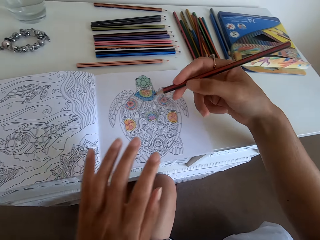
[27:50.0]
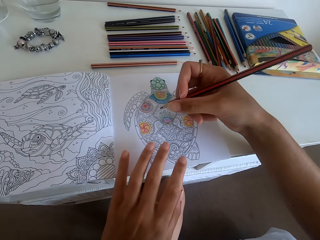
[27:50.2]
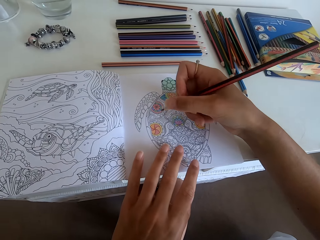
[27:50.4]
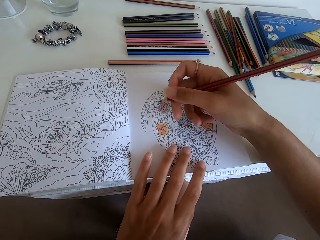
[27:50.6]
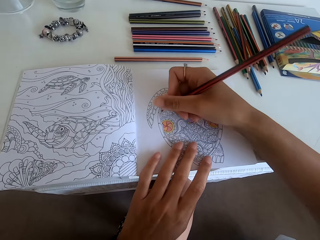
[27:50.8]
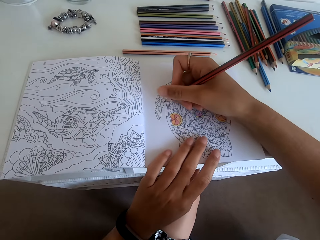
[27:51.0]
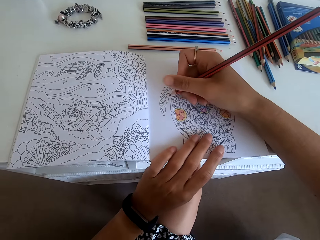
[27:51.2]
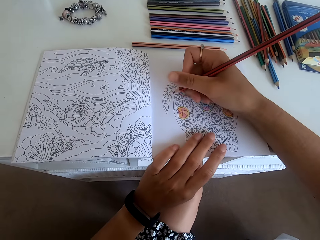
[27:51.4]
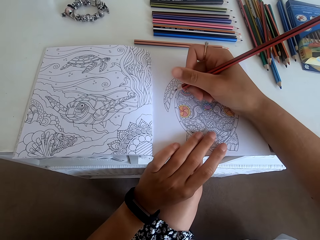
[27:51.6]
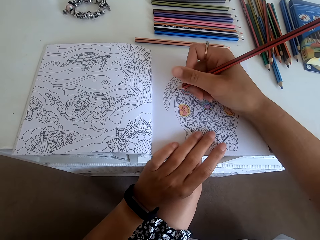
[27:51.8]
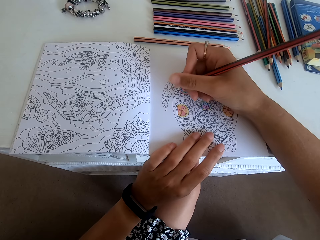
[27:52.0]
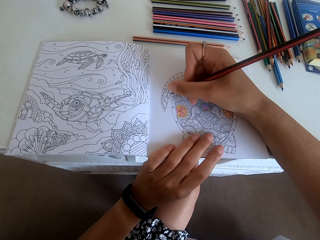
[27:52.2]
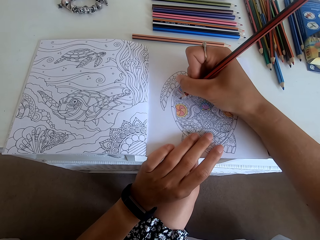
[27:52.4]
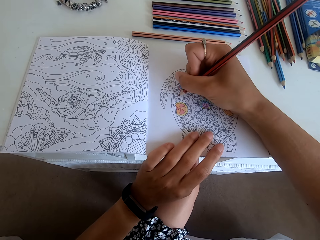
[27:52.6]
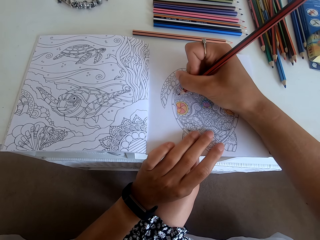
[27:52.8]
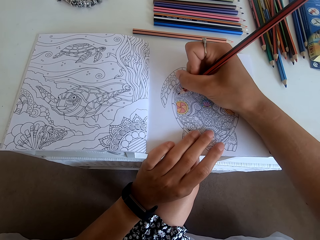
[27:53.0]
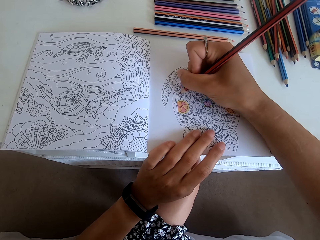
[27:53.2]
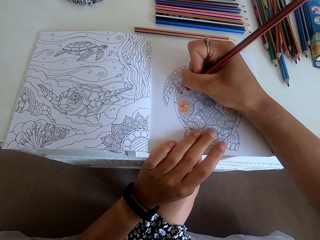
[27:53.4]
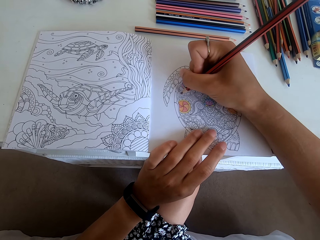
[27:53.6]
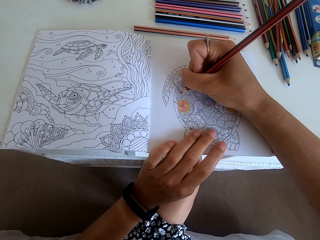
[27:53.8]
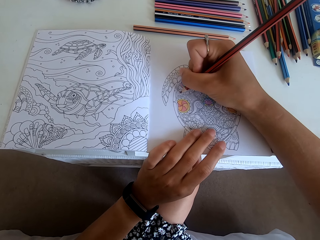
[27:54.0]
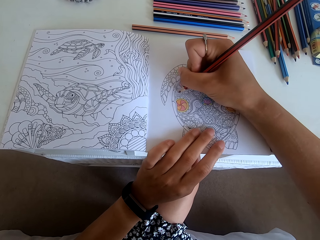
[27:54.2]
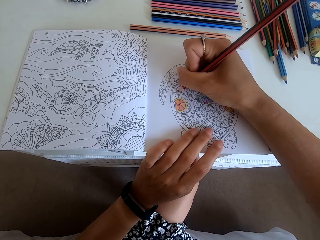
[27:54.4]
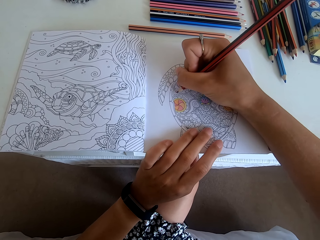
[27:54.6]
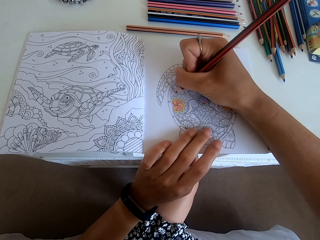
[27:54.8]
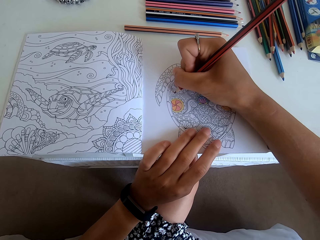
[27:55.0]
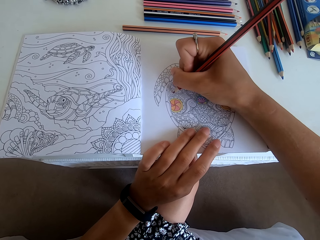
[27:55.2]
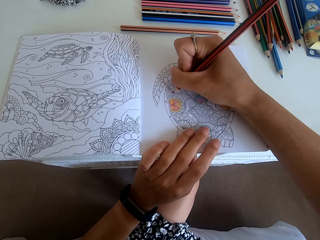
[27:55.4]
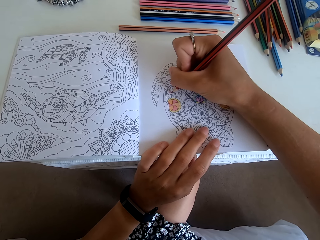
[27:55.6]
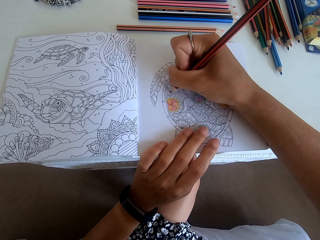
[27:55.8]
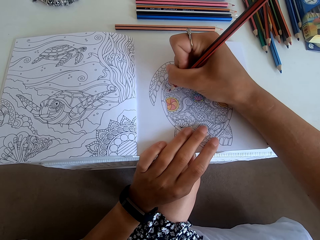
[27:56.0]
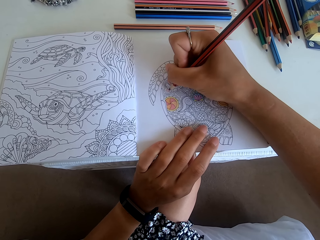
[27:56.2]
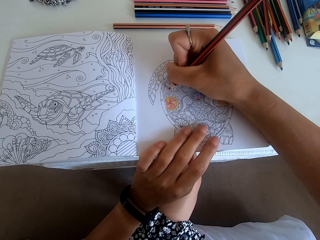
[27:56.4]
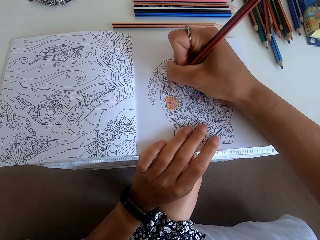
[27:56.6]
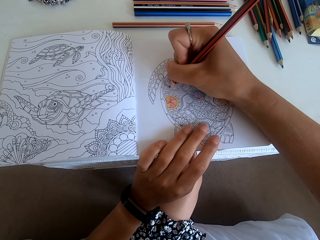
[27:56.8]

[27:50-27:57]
The camera wearer colors the turtle art.

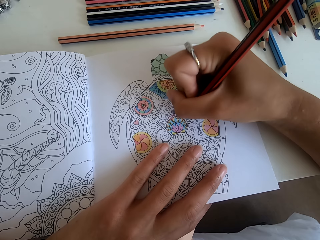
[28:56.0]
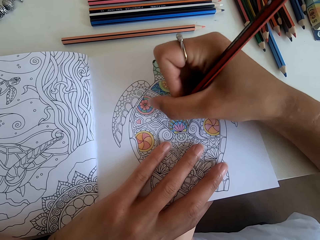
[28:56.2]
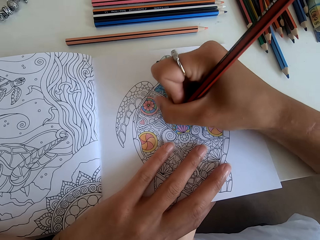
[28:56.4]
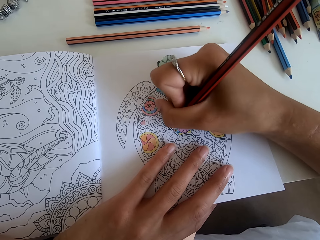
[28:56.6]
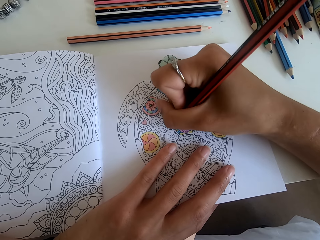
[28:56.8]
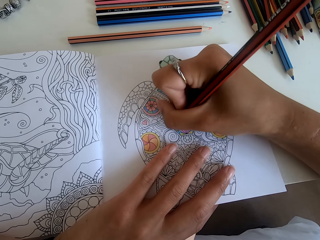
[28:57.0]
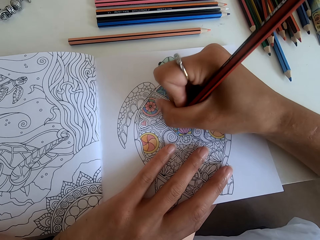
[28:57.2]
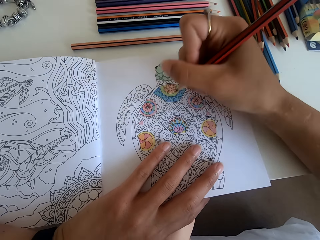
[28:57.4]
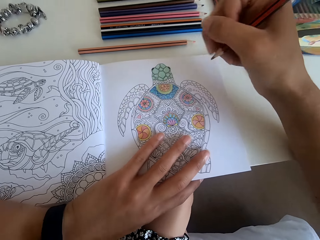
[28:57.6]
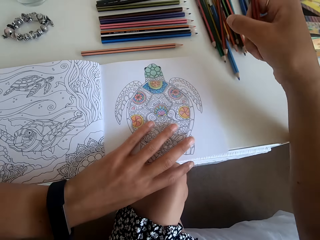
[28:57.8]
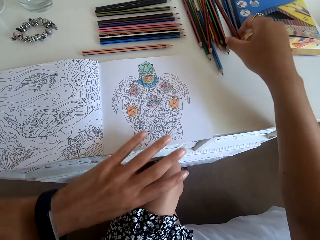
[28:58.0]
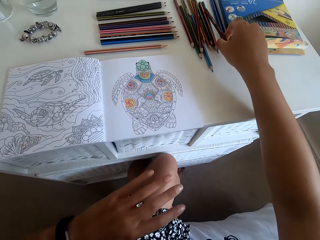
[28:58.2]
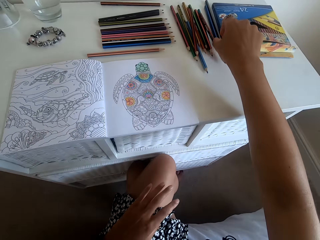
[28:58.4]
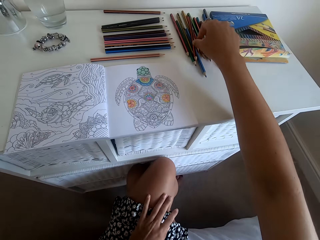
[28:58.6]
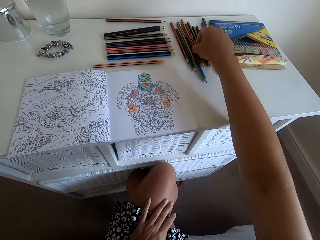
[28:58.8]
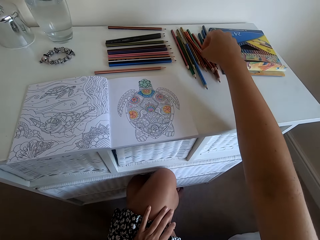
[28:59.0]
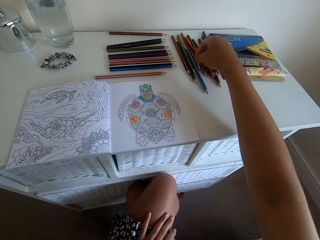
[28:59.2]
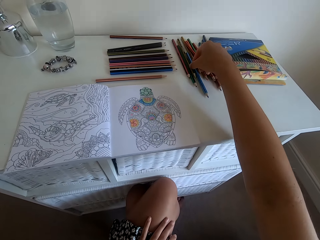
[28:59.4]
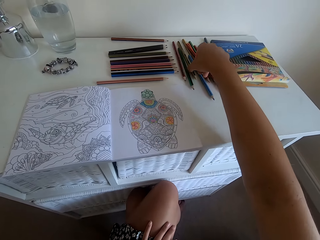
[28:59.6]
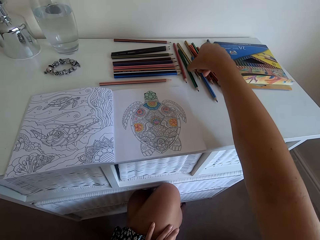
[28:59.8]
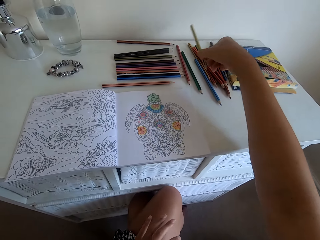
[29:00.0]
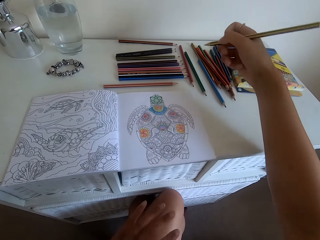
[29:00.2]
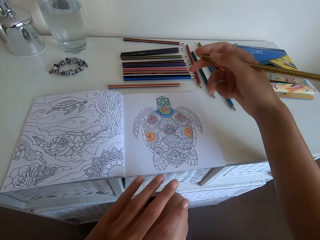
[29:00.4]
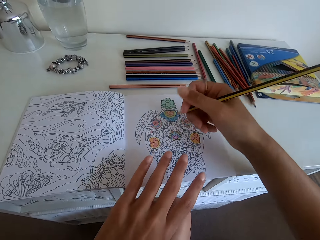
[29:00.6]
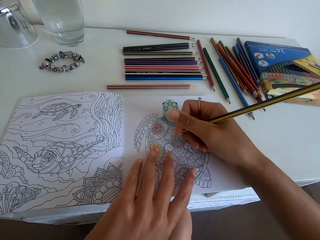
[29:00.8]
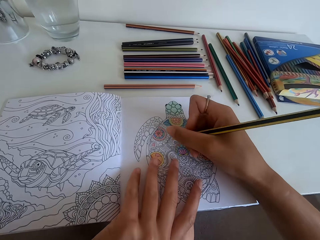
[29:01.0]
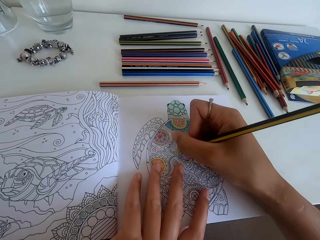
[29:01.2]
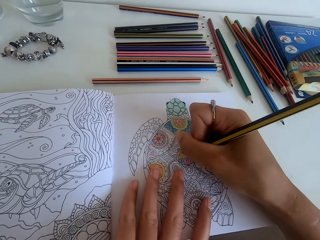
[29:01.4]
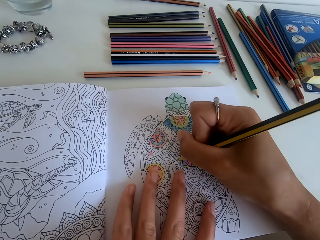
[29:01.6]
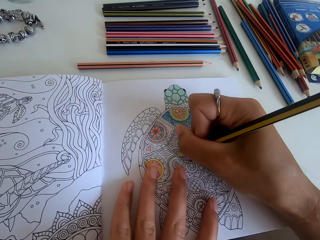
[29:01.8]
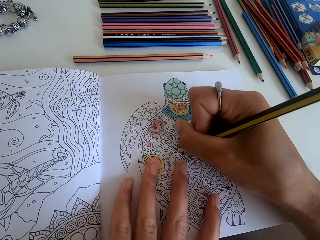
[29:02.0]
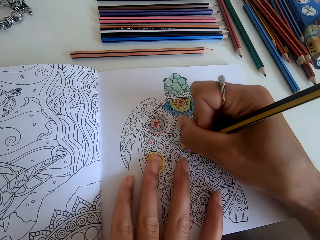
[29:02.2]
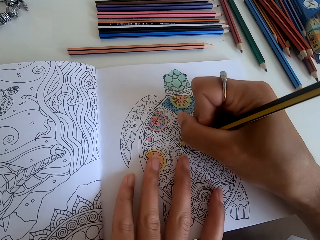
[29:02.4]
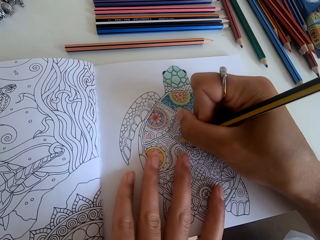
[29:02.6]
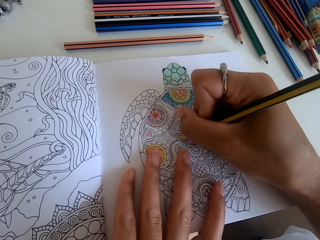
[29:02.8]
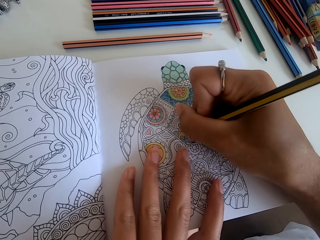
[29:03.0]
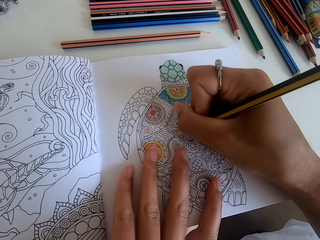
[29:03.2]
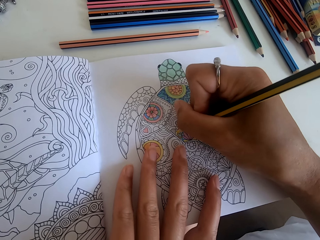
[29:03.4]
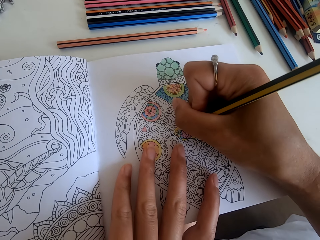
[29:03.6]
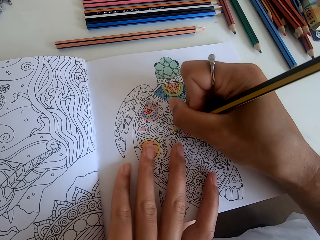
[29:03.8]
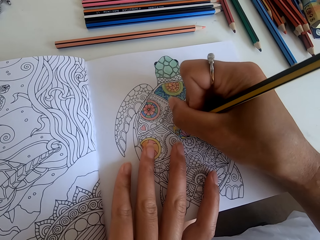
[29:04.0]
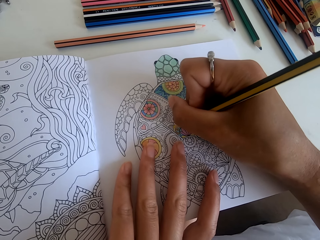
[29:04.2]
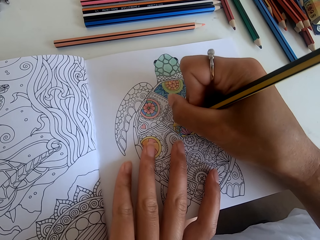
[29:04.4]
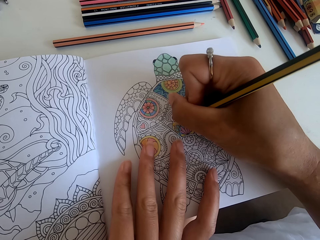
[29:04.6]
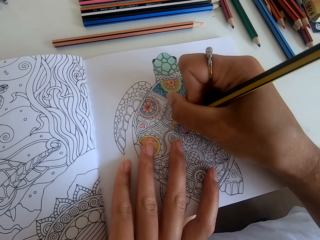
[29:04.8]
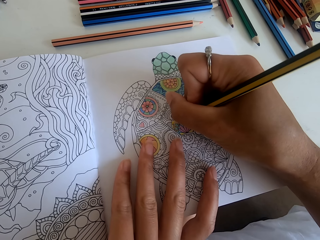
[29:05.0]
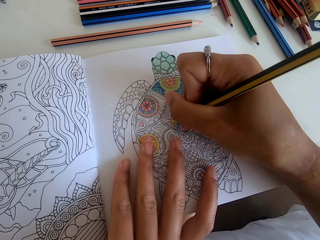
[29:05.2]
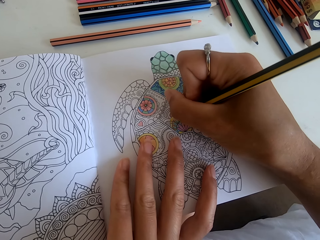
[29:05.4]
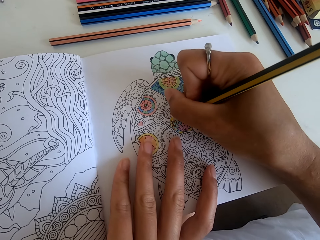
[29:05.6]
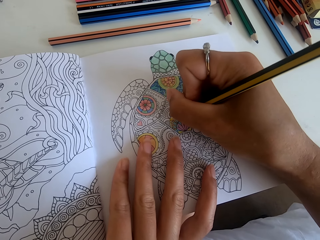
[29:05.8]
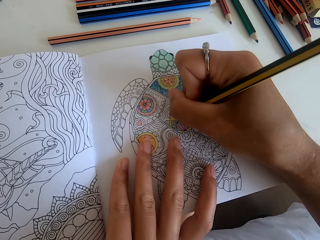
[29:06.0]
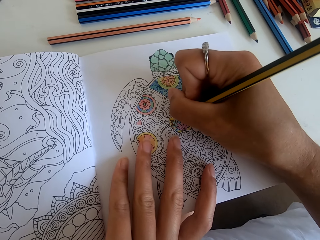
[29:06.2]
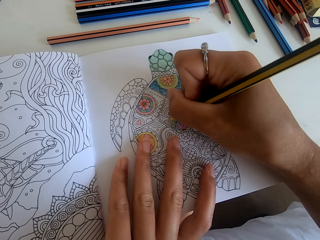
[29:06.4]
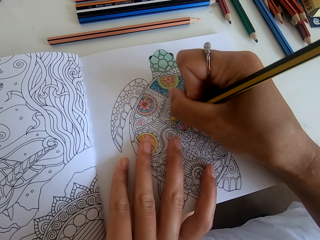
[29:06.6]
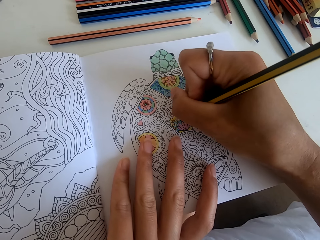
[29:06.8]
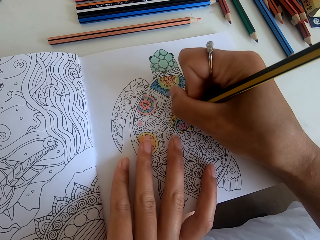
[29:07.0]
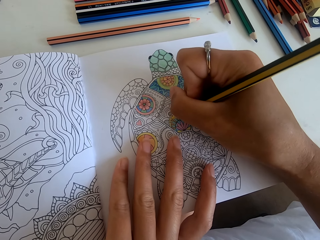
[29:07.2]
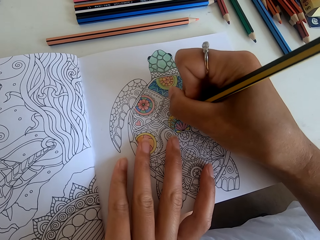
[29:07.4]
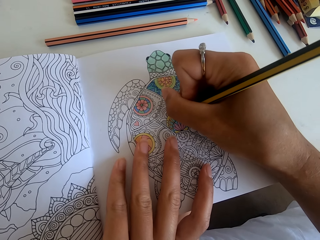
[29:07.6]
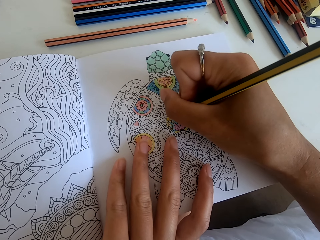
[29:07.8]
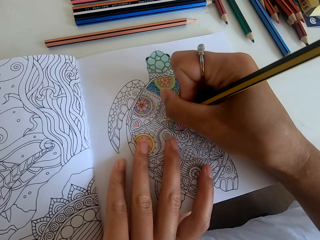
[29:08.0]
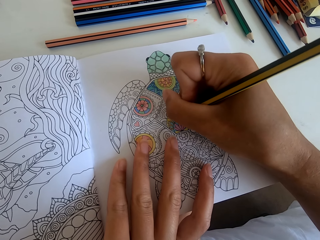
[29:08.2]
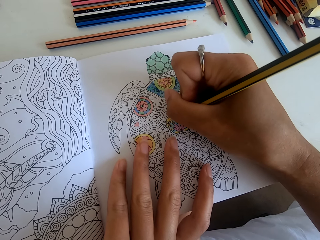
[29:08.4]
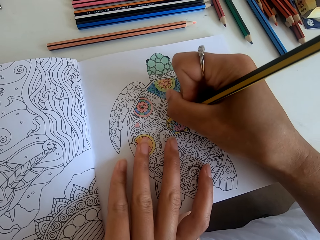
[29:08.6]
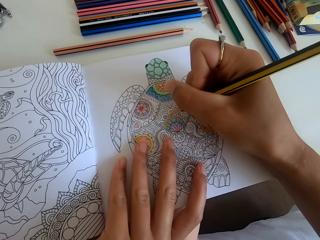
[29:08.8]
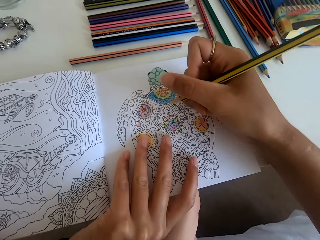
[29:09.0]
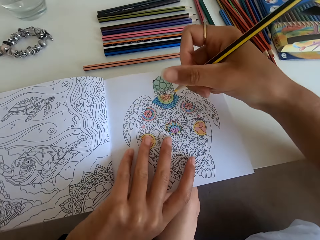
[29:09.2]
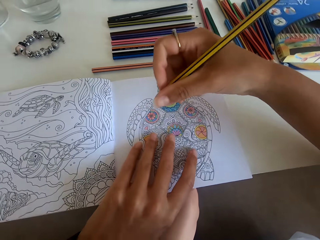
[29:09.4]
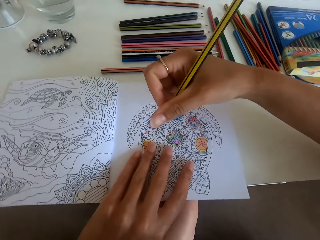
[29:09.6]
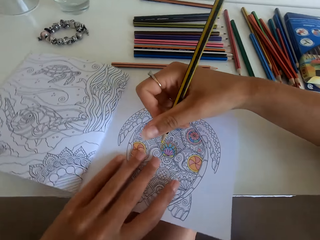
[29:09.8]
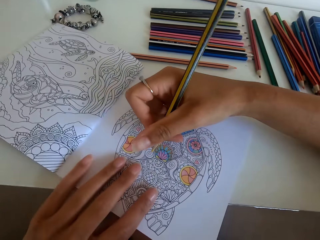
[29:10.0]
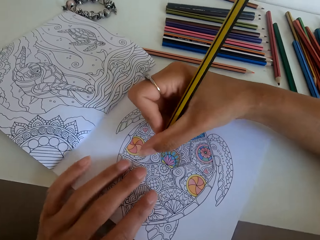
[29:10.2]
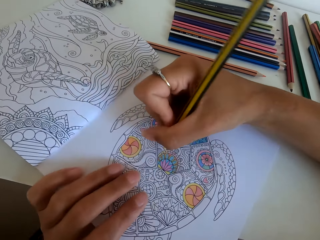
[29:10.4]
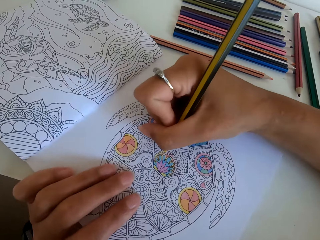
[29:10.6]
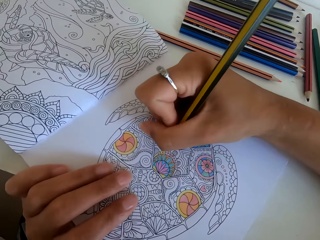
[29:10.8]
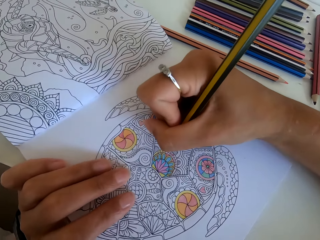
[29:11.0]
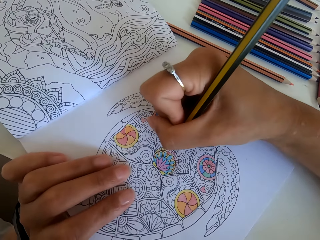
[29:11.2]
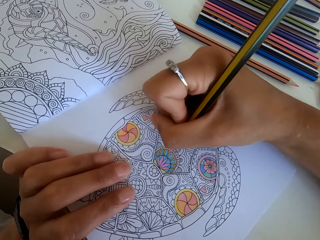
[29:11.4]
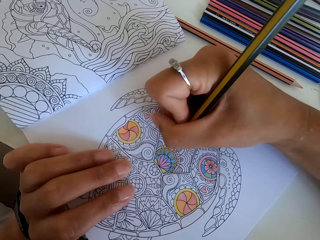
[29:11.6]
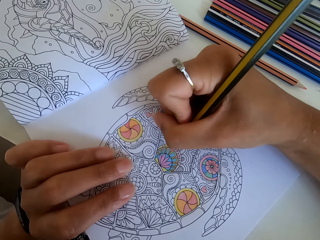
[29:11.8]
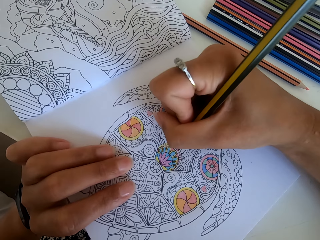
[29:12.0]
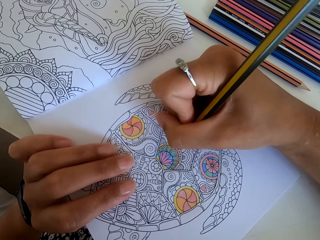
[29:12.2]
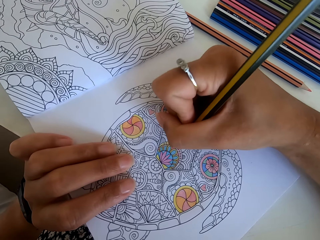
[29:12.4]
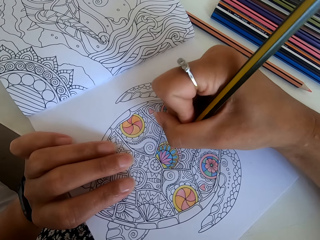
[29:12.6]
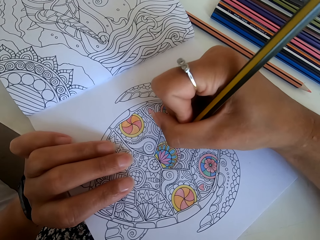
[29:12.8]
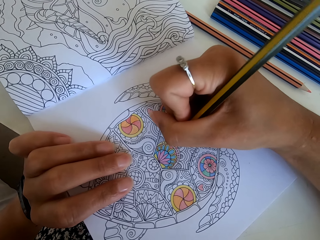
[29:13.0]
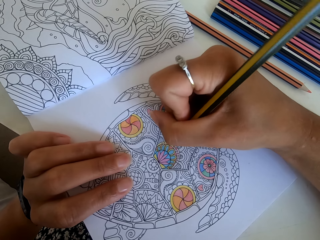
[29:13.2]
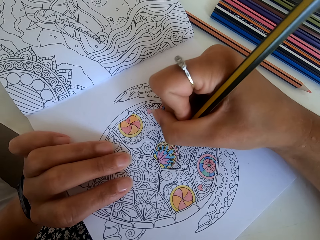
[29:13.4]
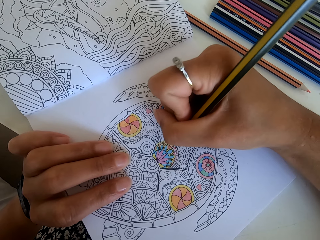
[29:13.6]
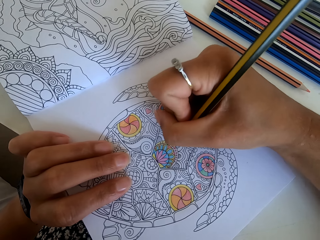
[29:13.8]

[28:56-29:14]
The camera wearer puts the color pencil on the table. They pick up another color pencil. They color the turtle art. They move the drawing book and paint the book.
